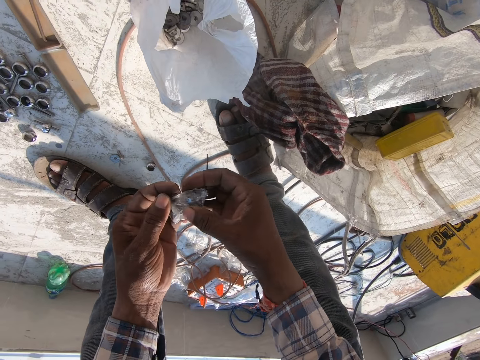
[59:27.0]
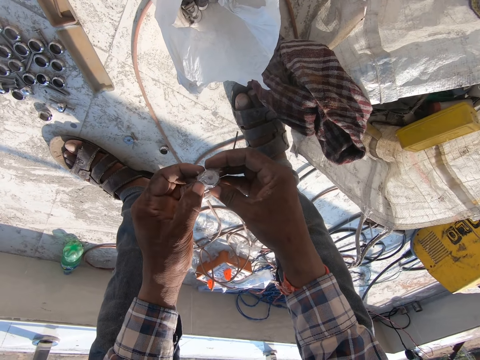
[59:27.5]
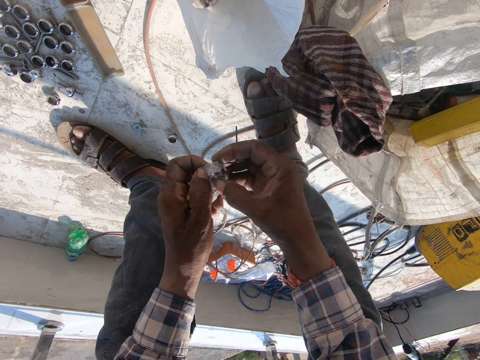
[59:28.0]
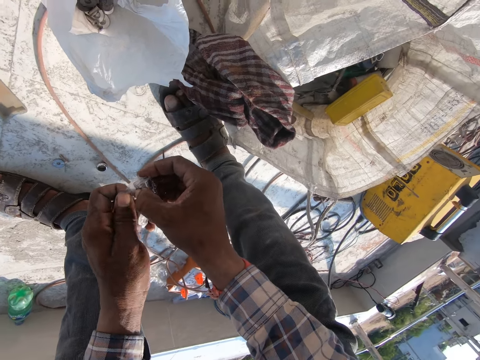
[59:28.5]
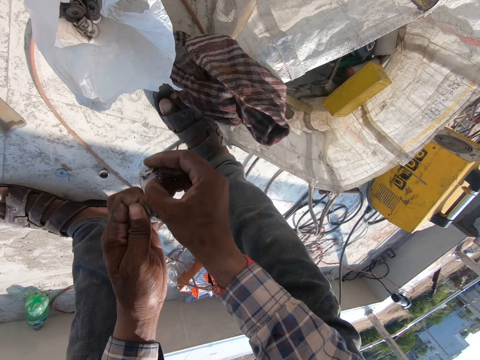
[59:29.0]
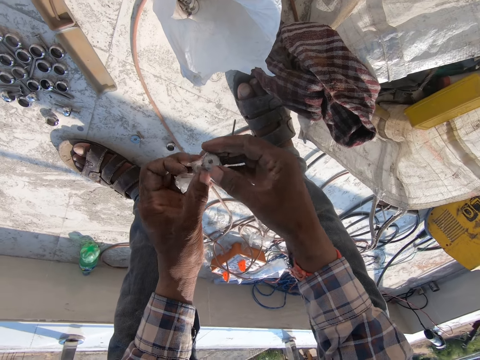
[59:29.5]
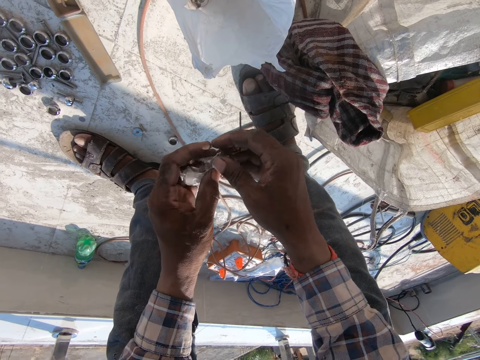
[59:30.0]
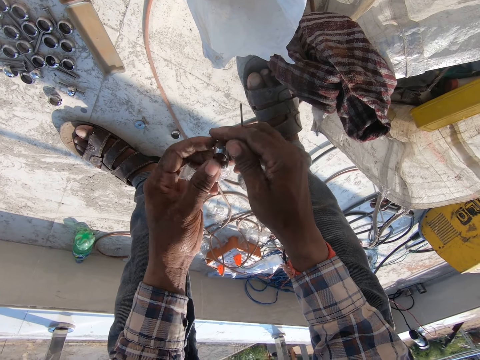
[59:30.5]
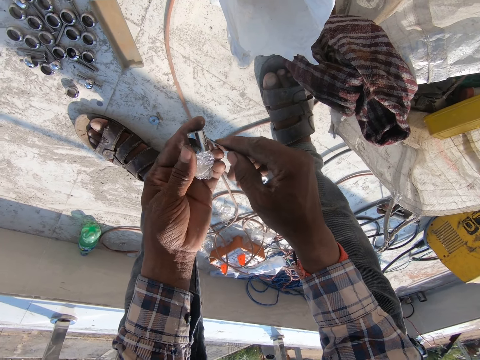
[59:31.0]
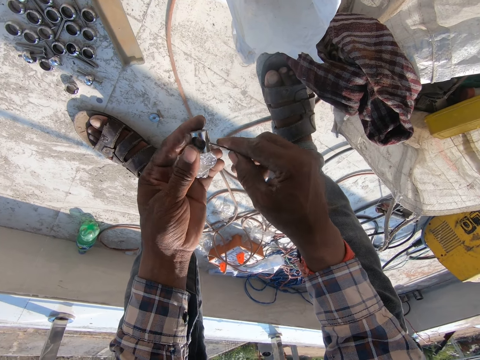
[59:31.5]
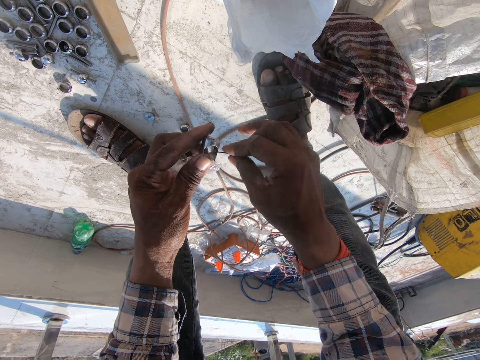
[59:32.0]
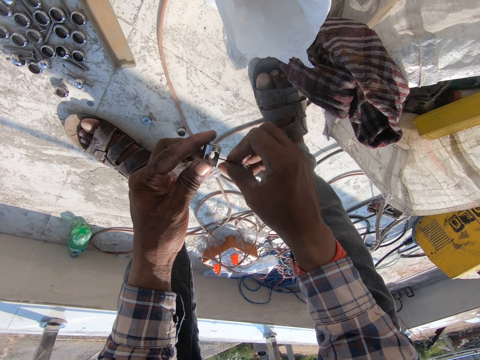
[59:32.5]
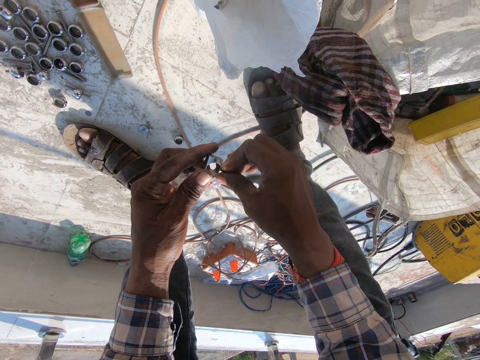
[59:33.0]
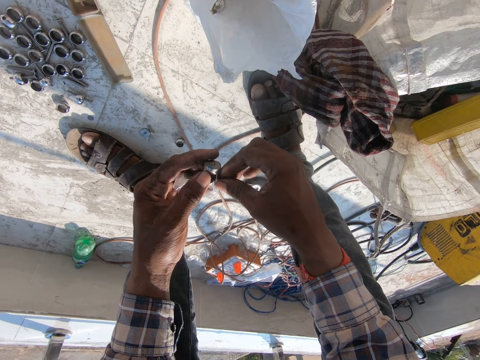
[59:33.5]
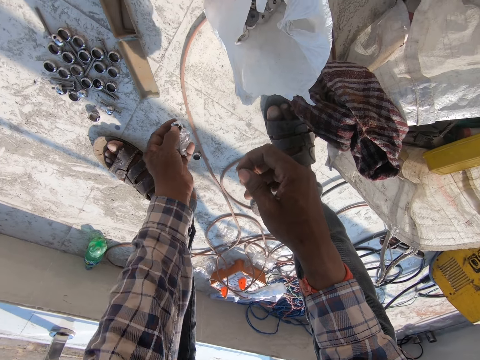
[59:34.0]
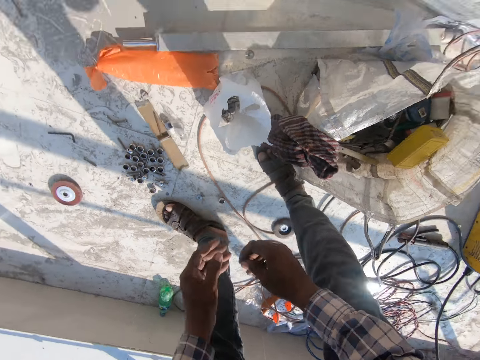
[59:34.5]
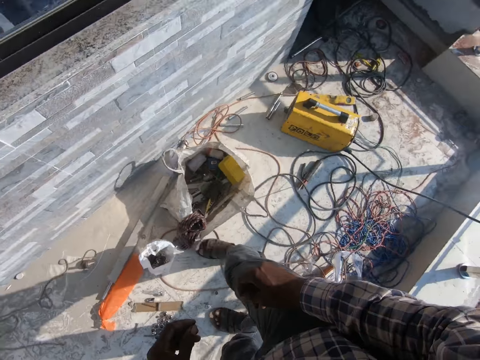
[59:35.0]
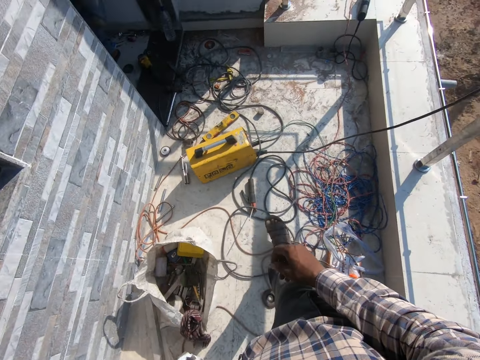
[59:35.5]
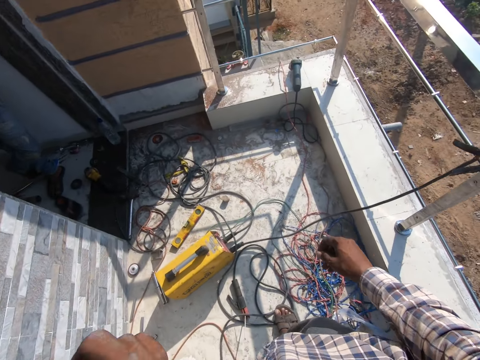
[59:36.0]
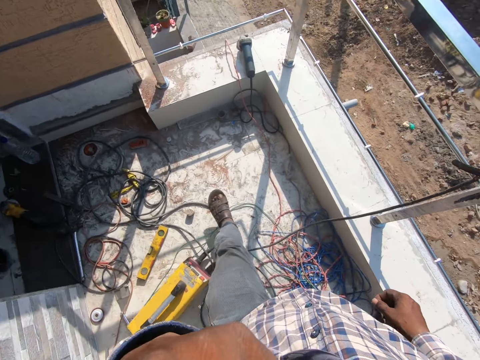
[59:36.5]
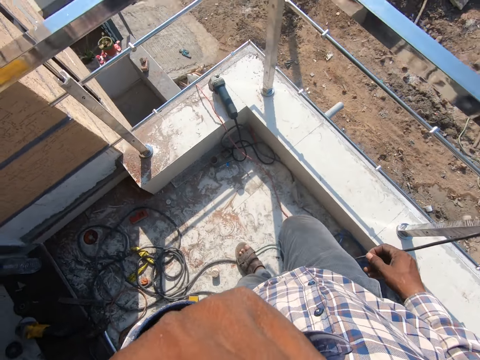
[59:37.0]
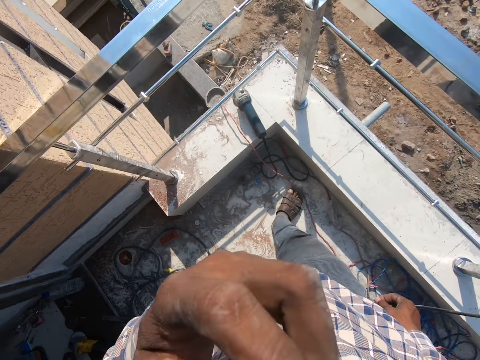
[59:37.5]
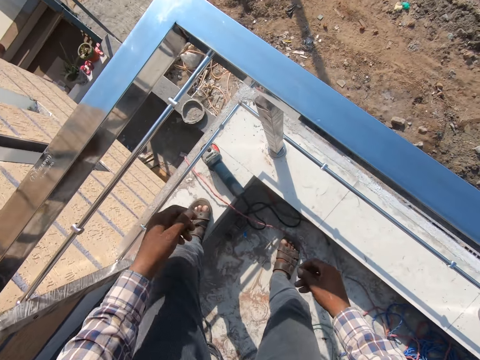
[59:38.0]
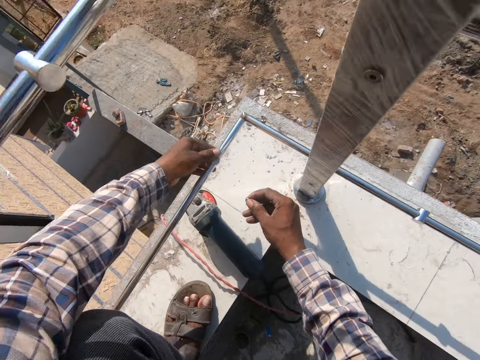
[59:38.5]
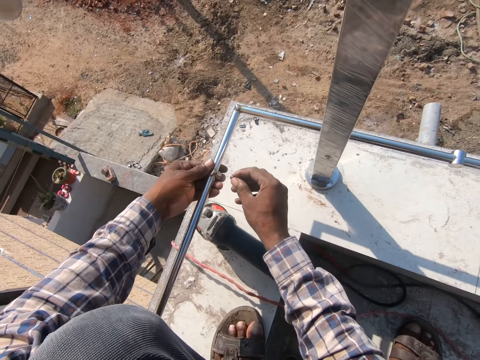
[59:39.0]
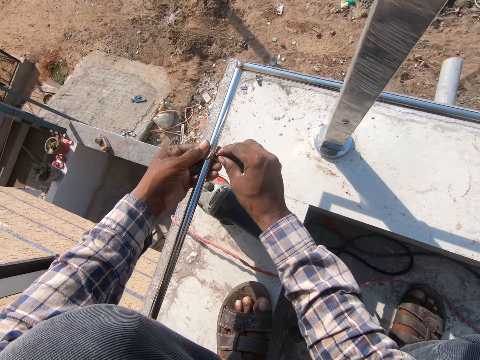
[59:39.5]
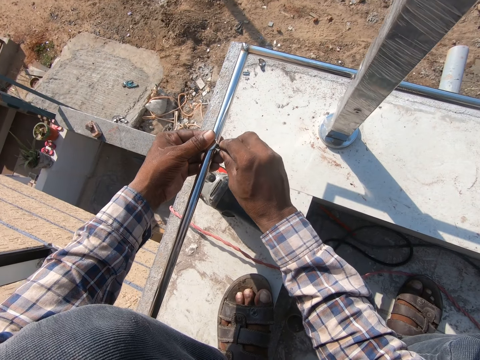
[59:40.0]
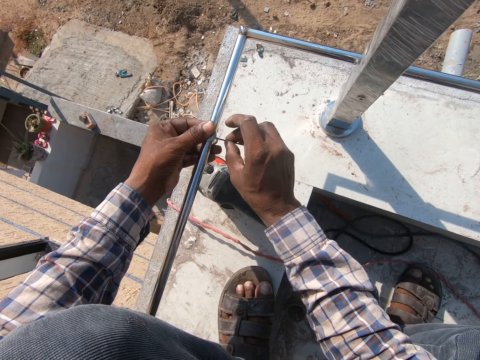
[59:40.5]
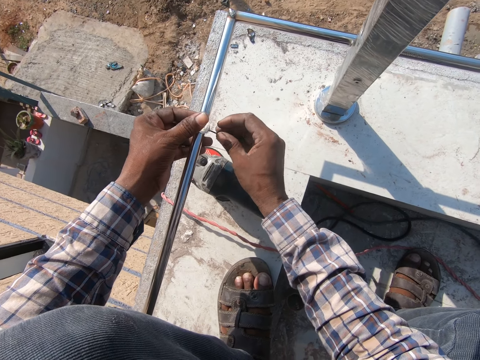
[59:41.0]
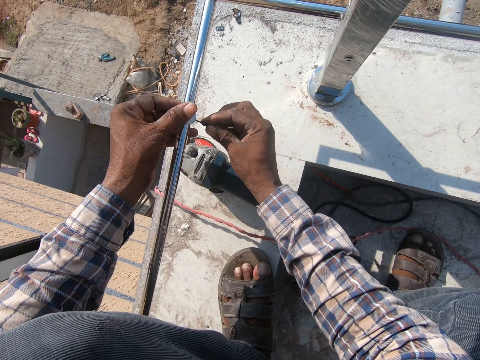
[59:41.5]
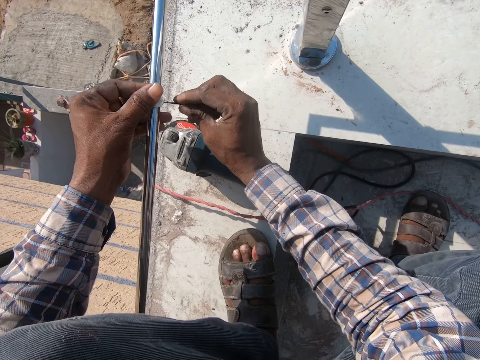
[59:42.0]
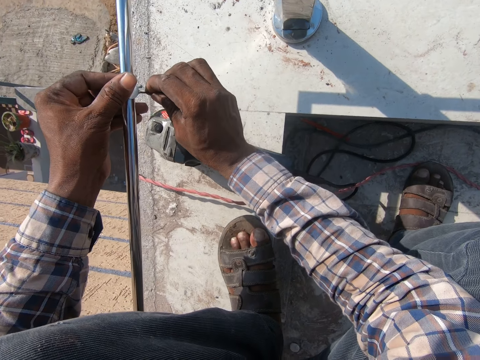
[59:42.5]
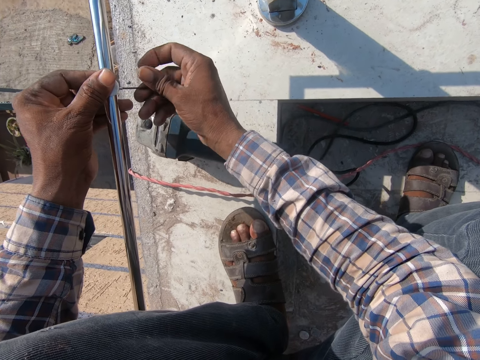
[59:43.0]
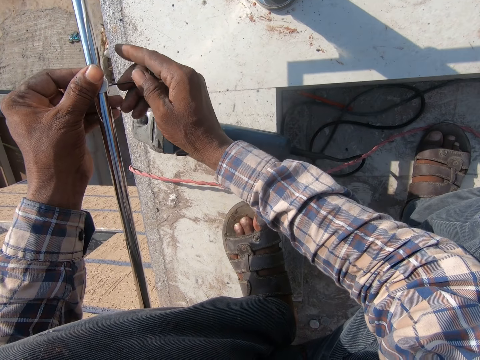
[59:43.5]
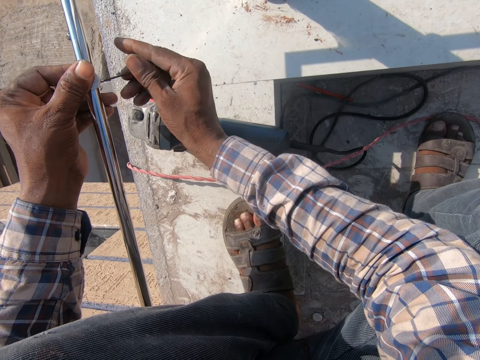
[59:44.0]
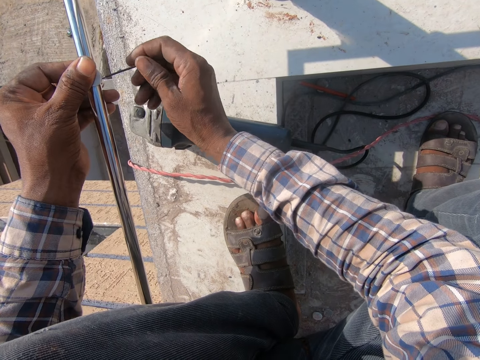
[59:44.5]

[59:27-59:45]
The camera wearer unwraps the nut. They insert the nut in the metal. They hold something. They drop the nut. They walk around. They rub their face. They fasten the nuts on the rails. They tighten the metal.

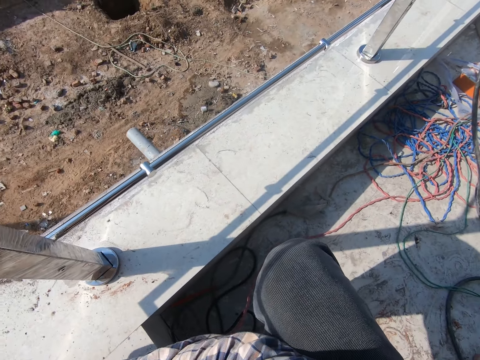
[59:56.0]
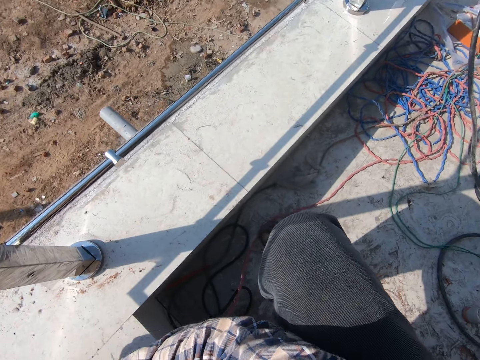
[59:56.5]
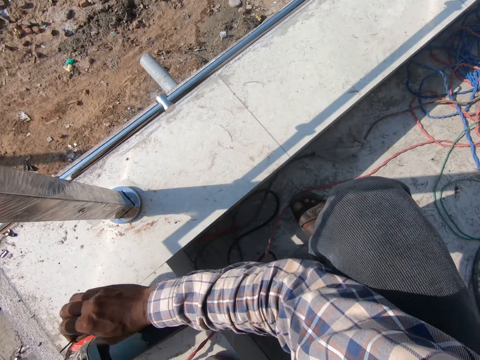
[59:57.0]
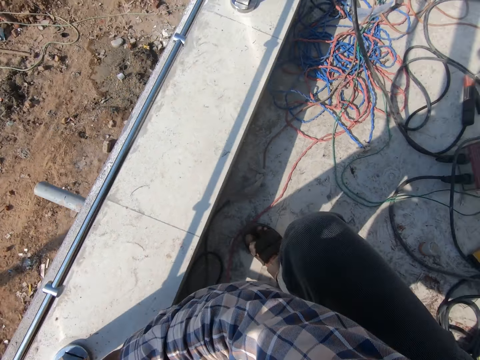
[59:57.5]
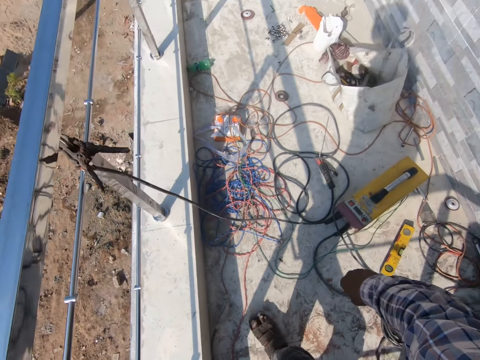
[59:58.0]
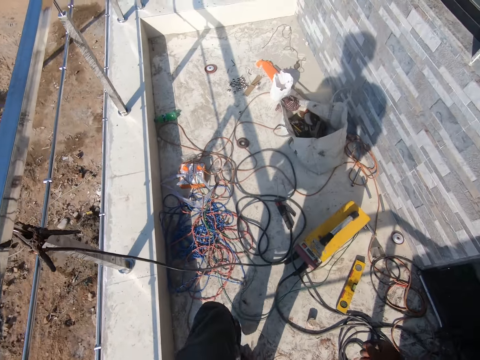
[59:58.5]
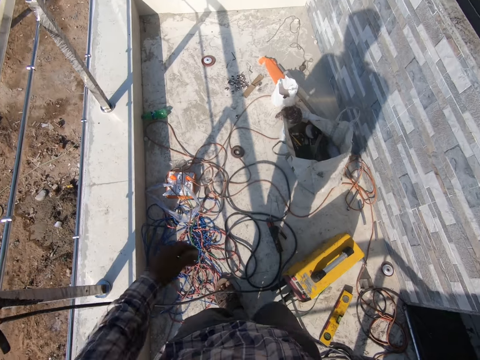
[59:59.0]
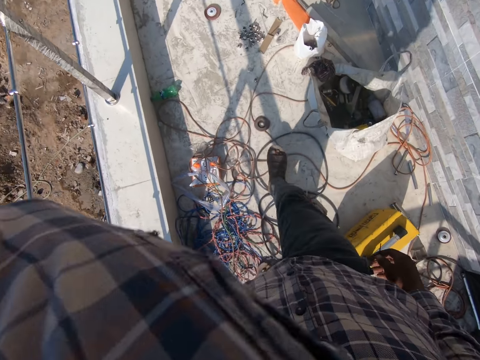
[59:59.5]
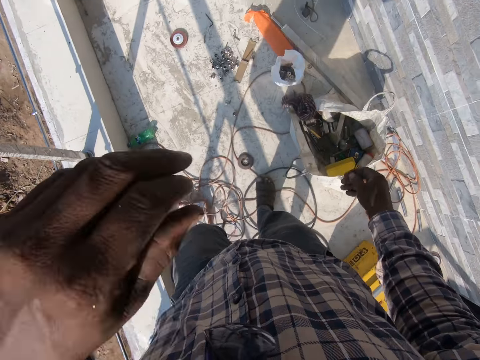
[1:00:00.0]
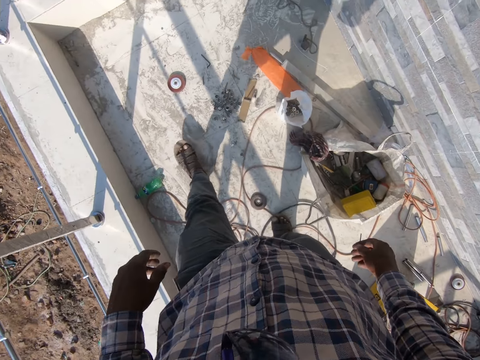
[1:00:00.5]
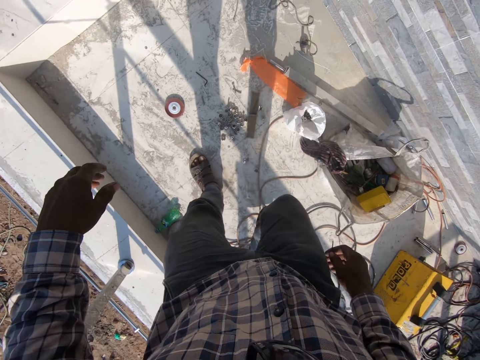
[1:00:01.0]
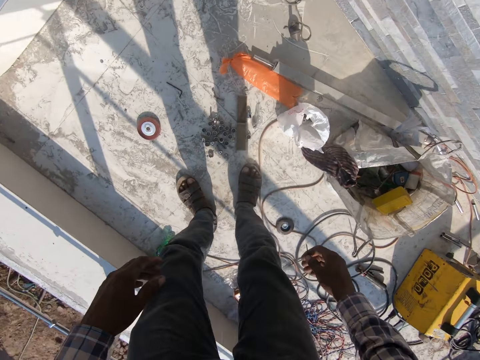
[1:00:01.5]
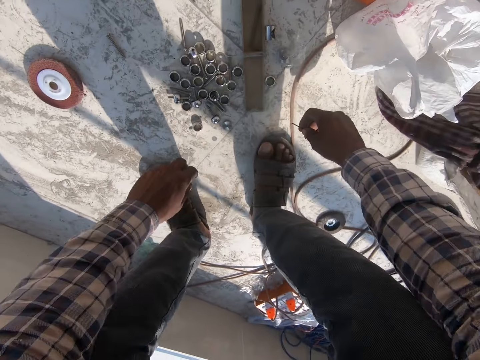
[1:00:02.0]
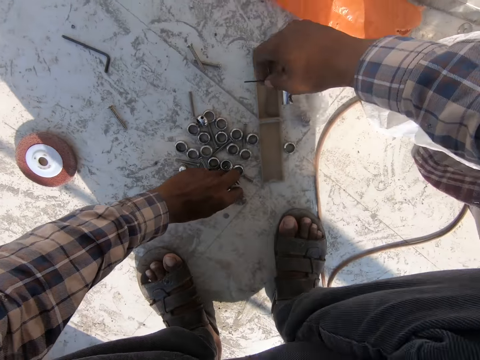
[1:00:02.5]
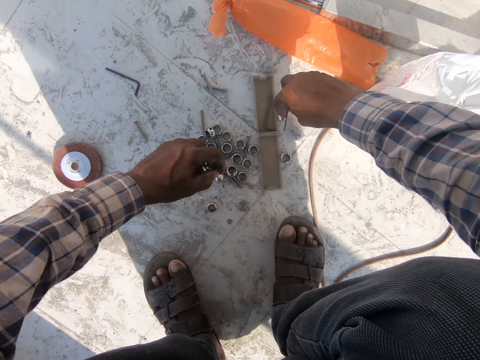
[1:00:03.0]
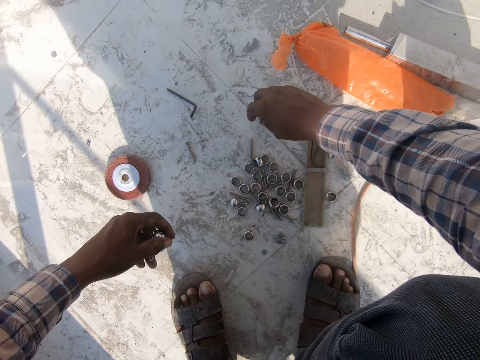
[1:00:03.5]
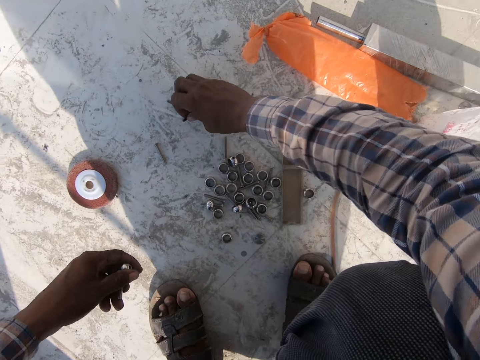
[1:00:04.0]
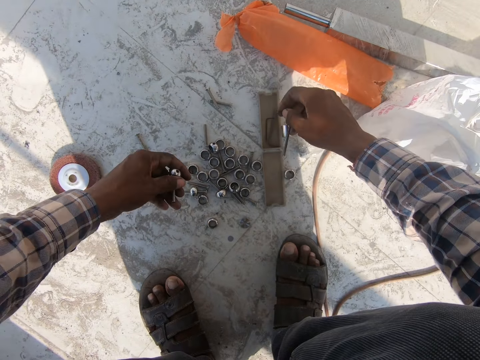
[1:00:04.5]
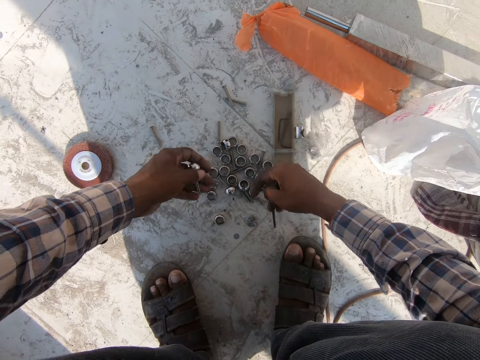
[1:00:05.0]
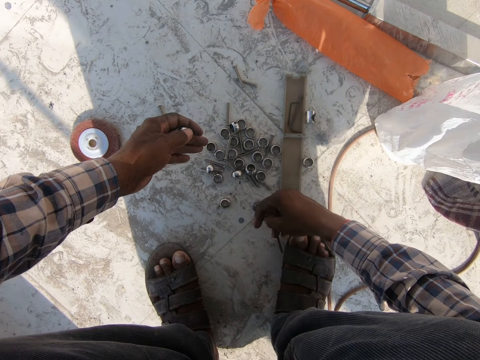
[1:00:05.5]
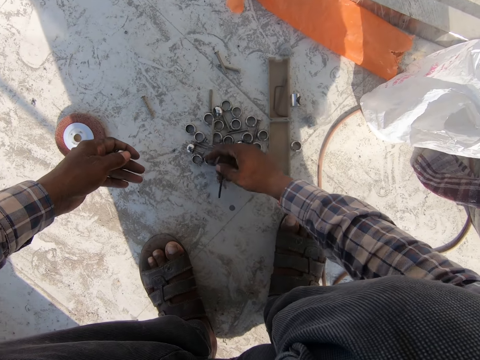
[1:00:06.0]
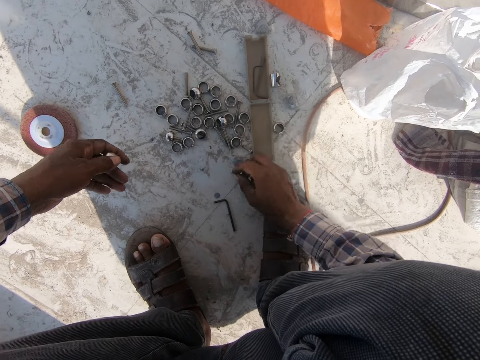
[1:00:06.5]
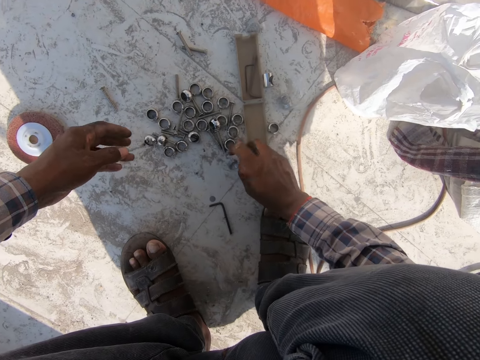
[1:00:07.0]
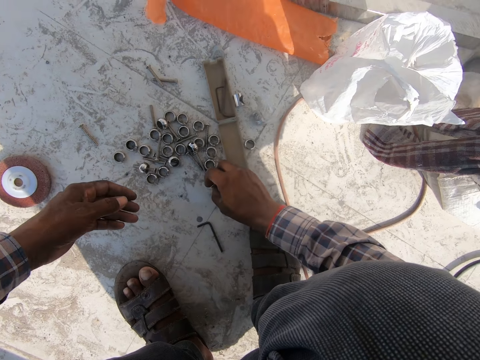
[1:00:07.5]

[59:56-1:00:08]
The camera wearer looks around. They walk around. They raise a hand. They squat down. They pick up nuts with the metal from the ground. They drop the metal. They push the nuts. They drop the nut.
